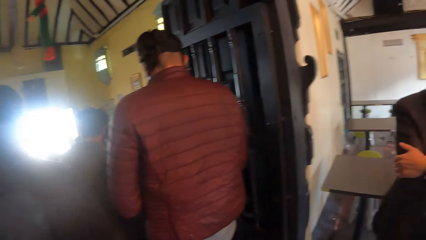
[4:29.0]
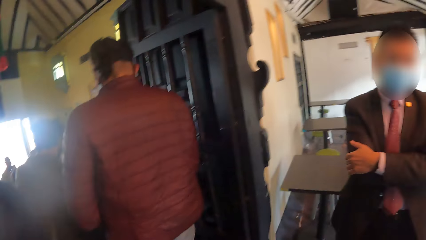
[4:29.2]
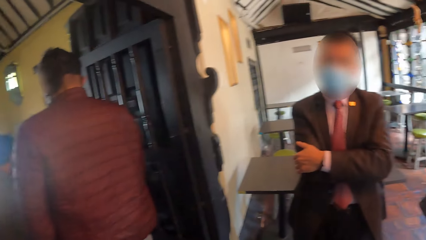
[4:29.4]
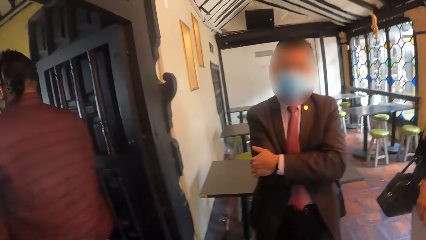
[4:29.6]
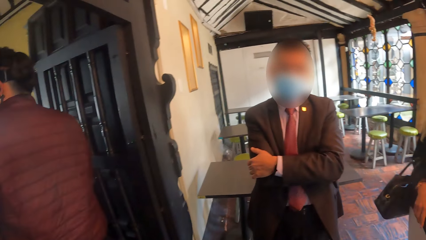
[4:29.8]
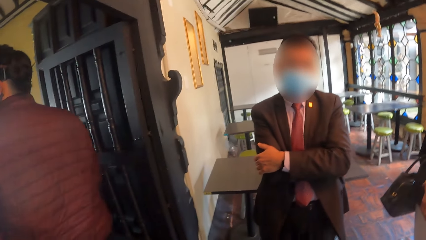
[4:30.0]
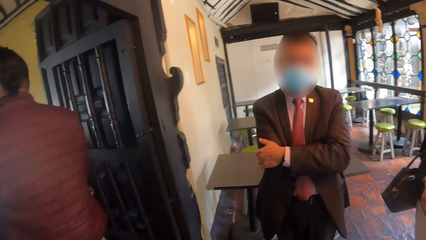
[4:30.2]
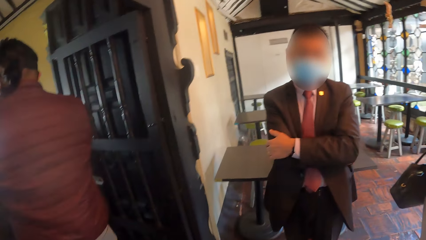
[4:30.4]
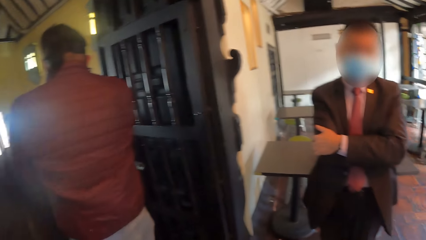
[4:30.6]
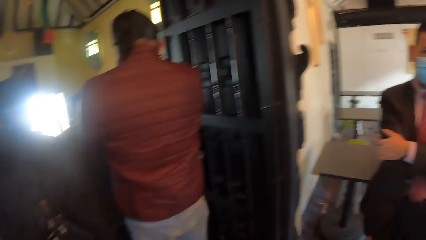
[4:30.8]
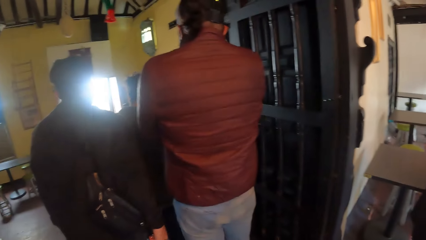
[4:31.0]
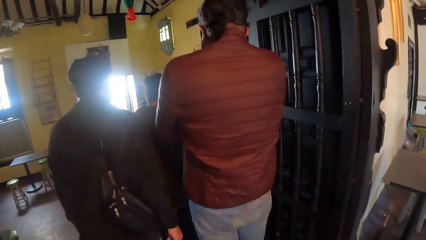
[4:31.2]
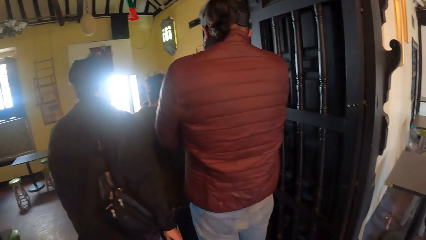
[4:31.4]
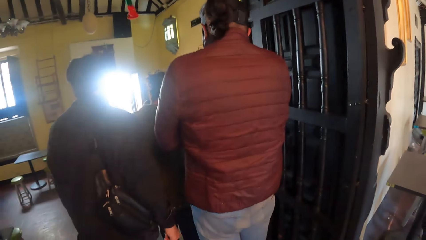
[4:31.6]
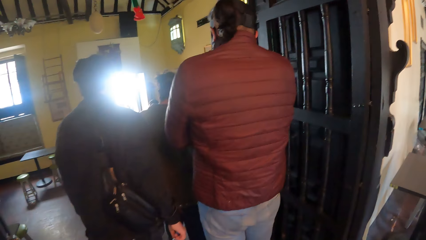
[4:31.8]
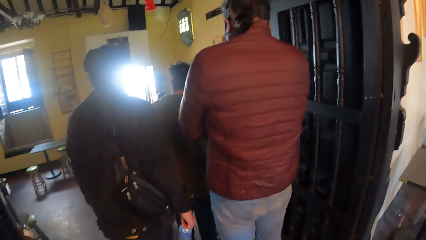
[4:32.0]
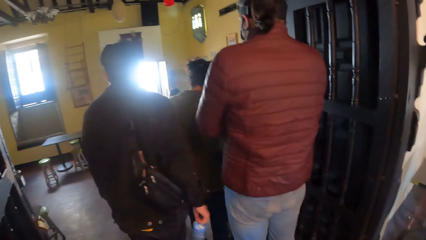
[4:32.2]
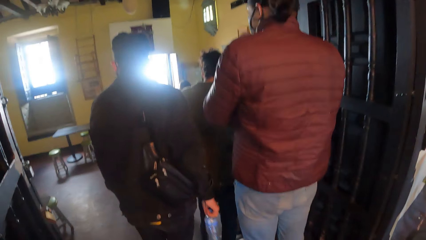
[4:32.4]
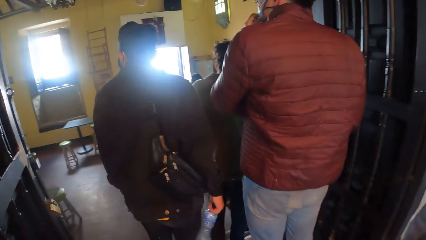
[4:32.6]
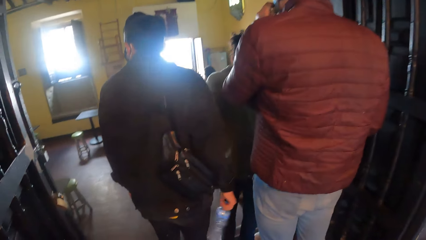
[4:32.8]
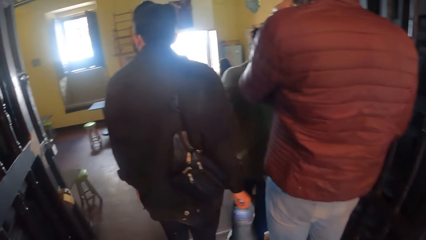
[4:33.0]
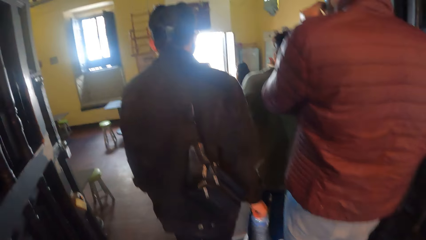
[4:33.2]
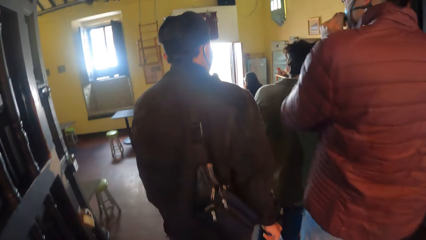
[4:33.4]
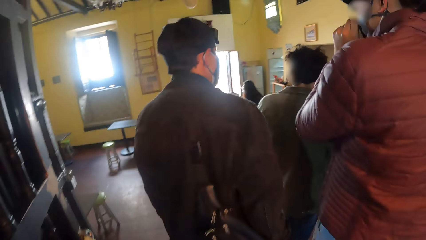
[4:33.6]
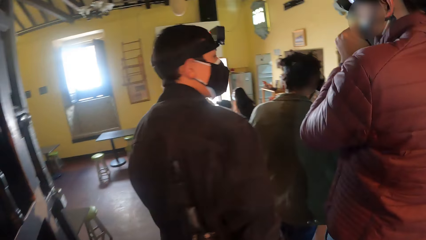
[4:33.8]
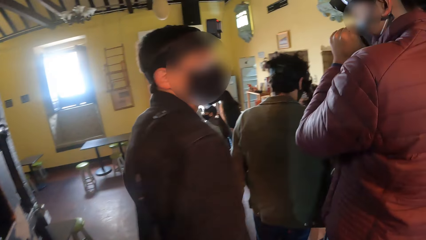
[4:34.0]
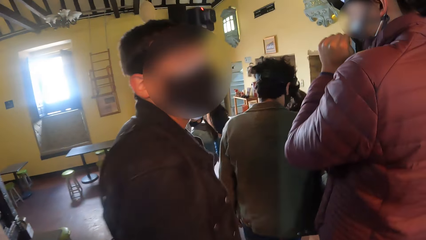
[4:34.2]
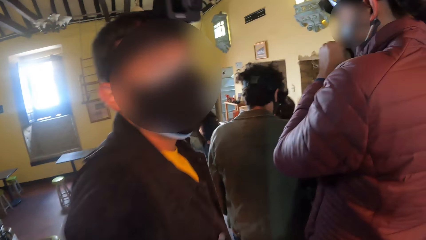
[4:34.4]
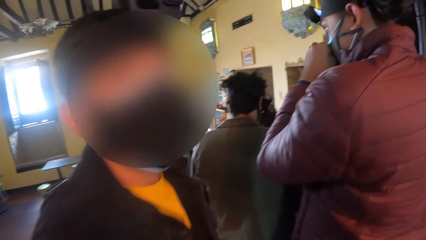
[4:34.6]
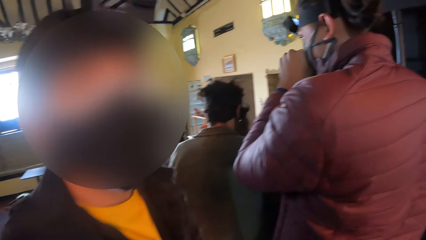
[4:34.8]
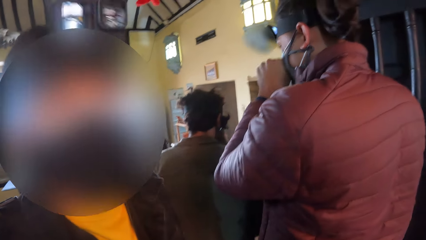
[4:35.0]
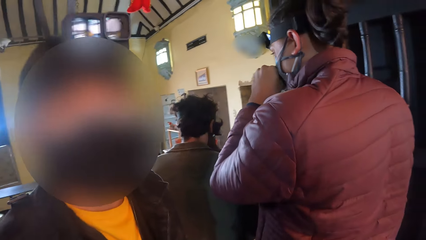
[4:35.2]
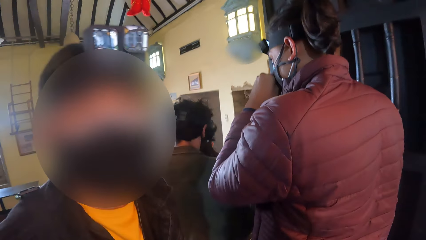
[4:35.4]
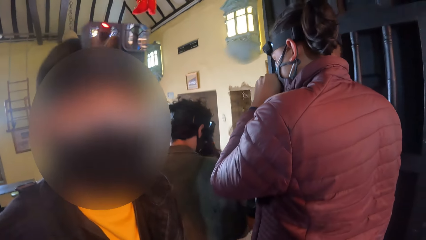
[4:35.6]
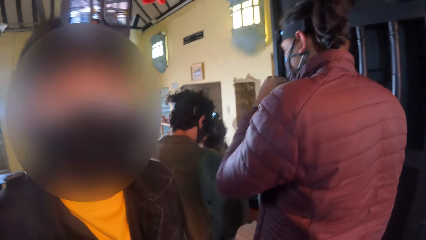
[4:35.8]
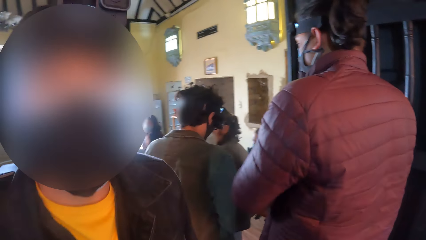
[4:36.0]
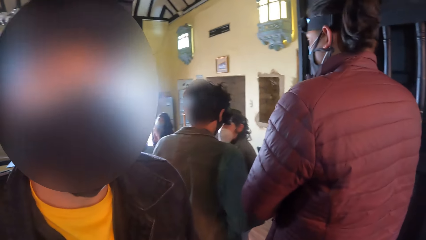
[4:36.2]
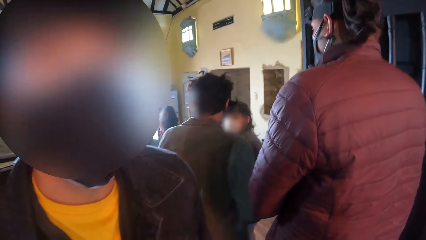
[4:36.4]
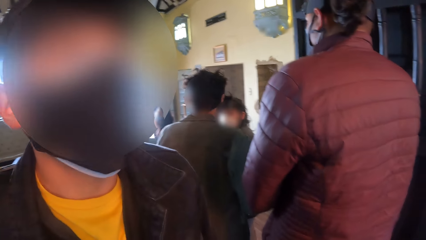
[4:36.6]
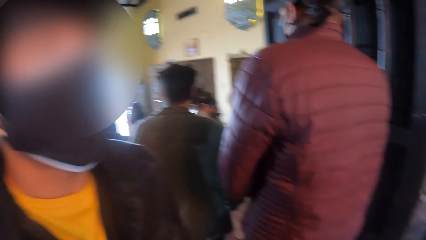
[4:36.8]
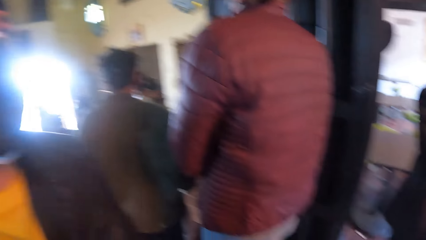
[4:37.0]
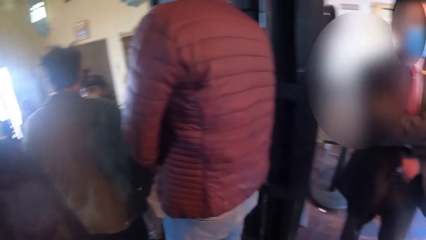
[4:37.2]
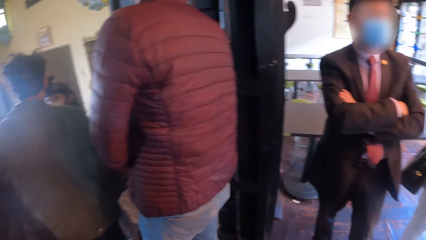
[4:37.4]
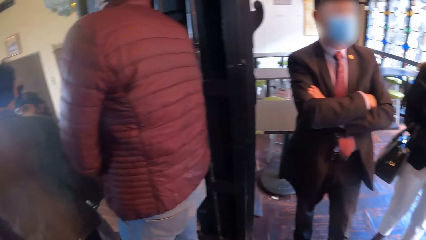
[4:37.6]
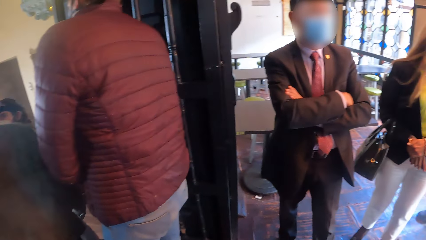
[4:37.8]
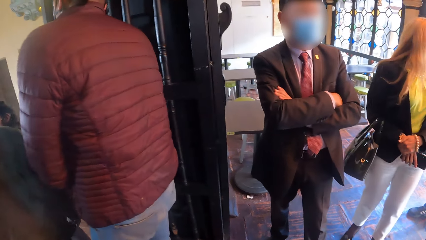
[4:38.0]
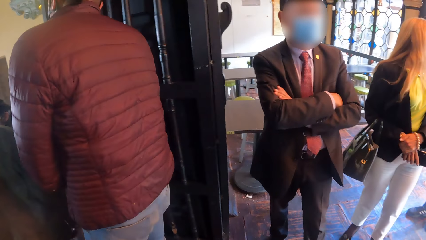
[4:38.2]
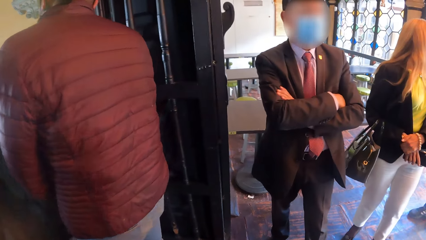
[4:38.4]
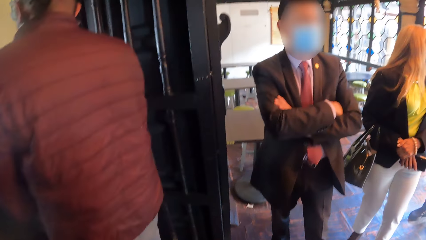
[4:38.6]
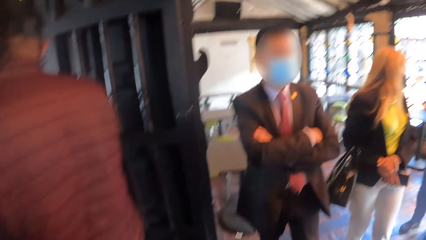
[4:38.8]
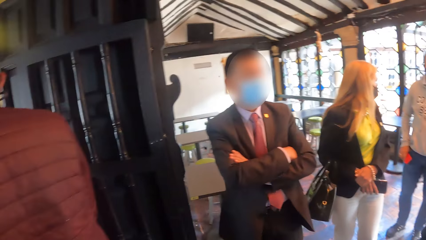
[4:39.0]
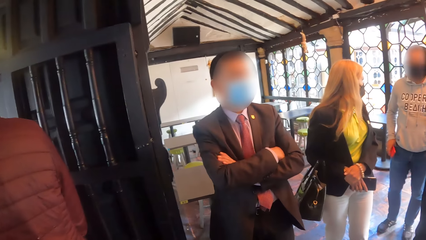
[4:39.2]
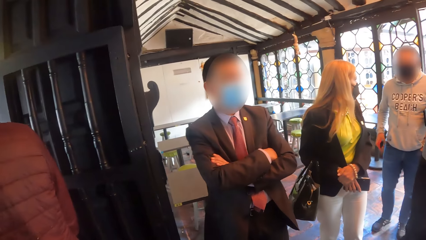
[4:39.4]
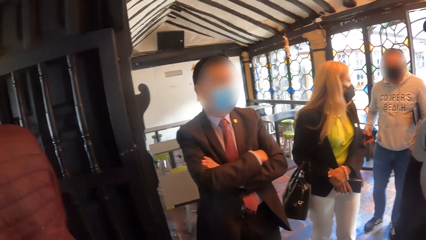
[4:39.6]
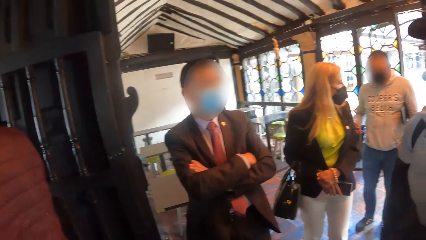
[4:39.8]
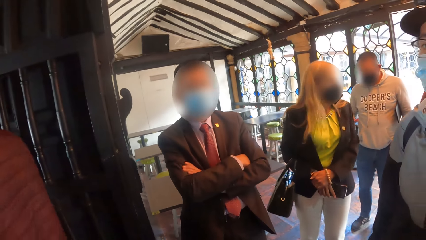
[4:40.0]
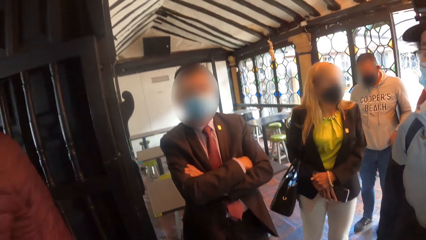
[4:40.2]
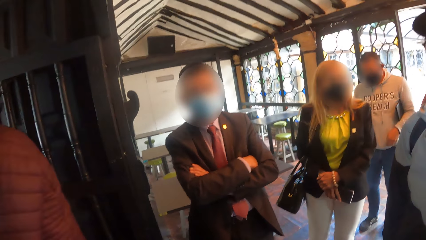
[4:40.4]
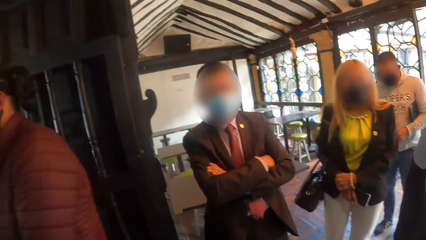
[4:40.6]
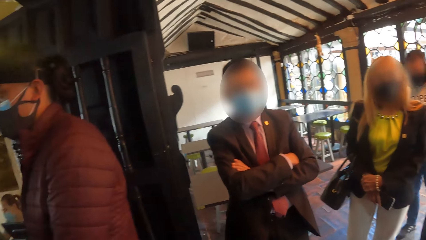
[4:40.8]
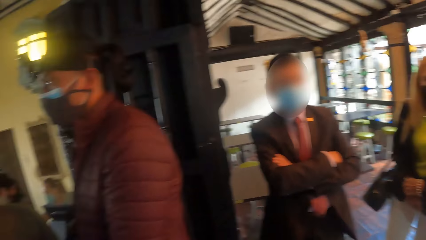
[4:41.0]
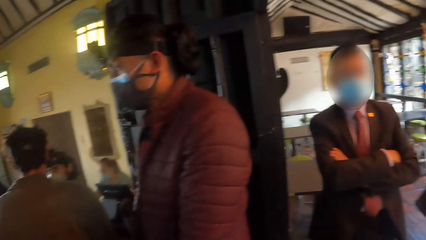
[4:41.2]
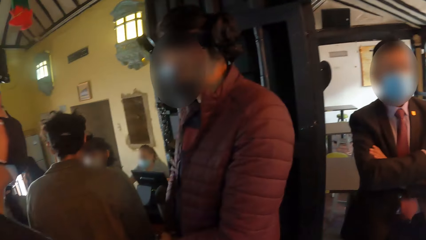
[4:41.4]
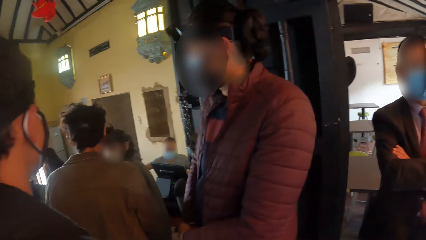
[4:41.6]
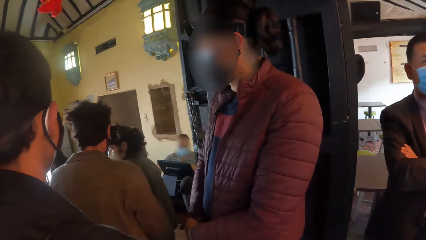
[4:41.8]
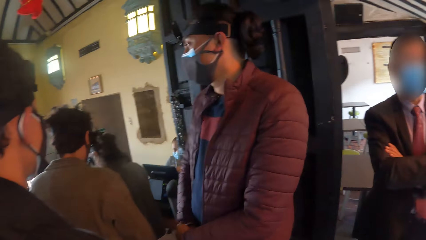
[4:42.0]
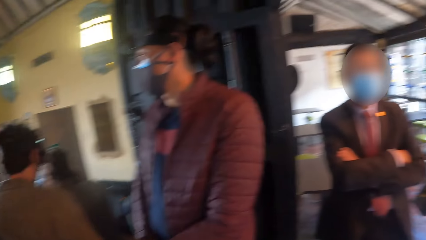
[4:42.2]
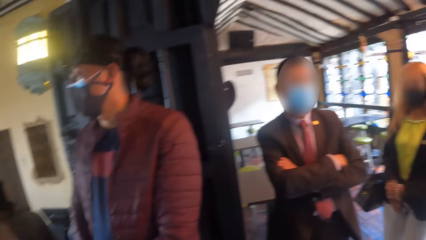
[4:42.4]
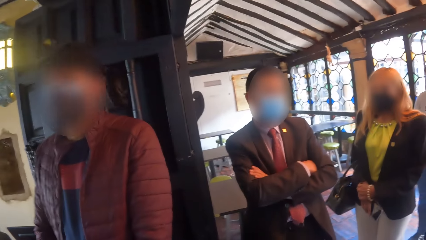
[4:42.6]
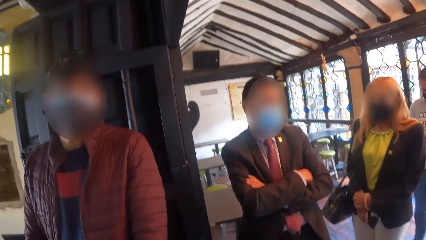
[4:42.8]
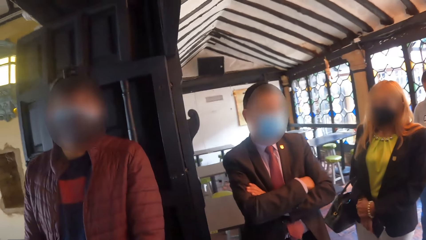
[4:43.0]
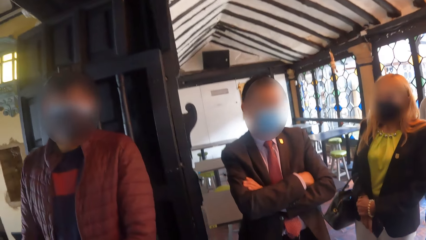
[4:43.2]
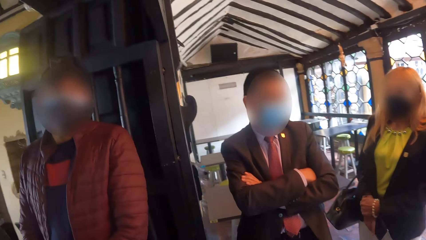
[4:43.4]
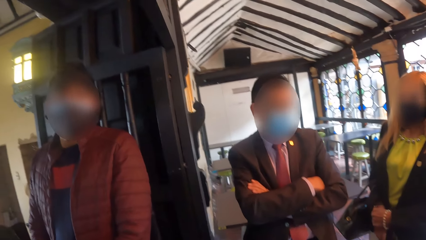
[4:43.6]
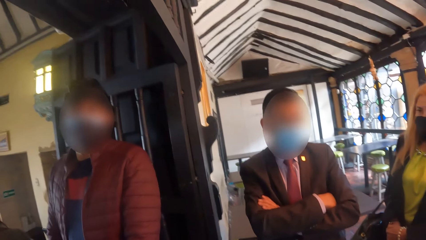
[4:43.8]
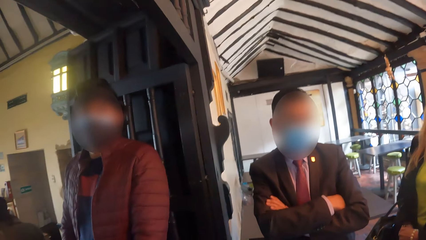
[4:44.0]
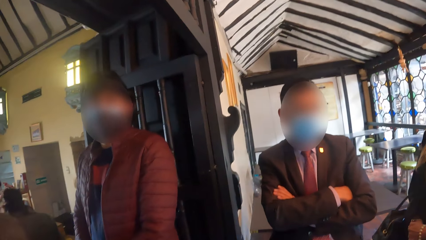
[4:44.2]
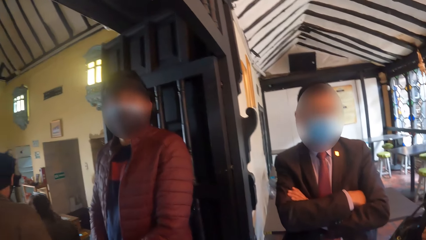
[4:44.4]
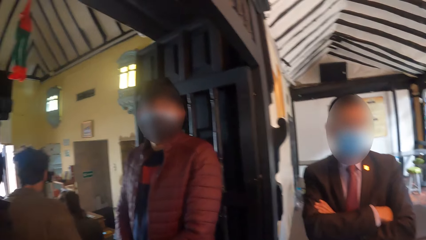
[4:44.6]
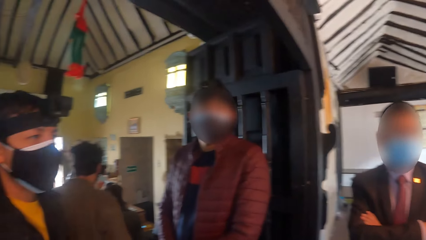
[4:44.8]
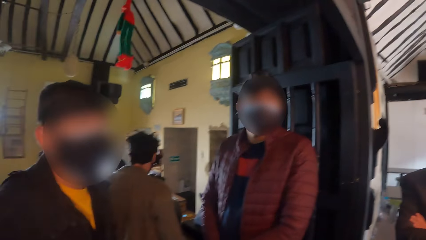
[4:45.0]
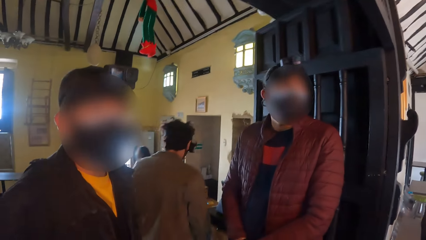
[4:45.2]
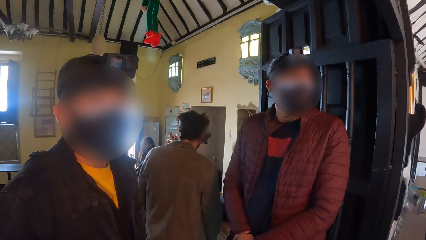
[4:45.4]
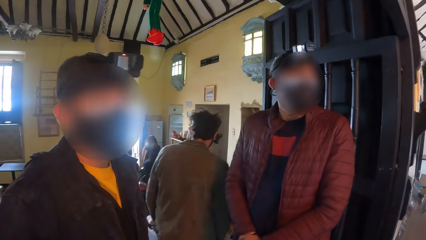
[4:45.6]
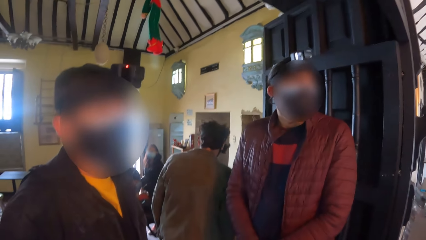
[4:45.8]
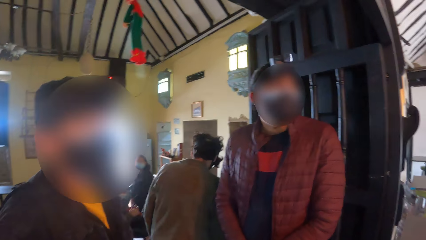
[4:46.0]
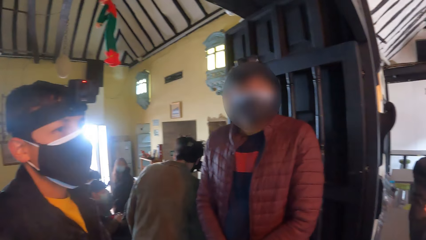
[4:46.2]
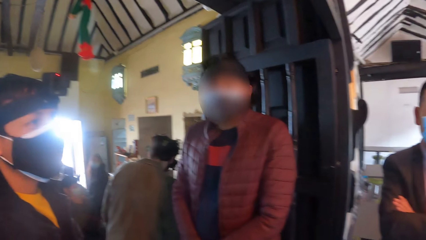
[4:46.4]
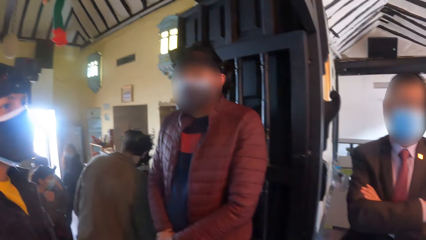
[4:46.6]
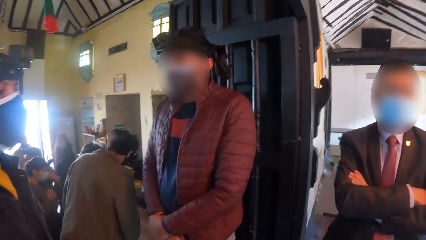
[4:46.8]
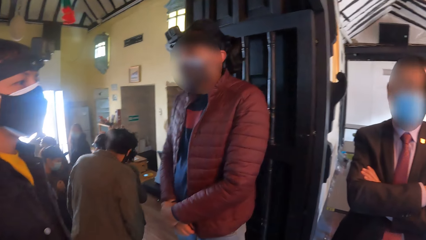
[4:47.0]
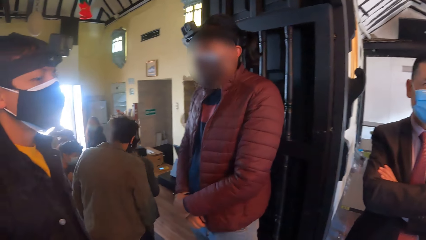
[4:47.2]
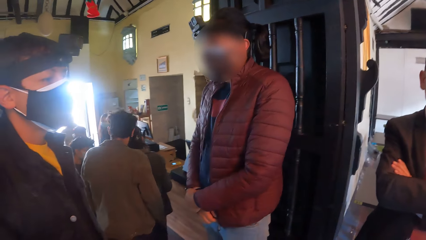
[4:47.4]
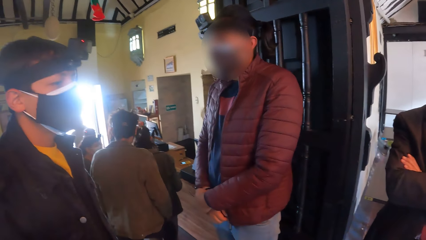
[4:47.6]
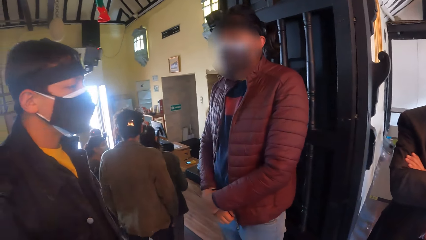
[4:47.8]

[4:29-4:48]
A man hits the bottle in his right hand on his leg. The man shakes the bottle. The camera wearer walks towards the man. The man turns around. The man converses with the camera wearer. The camera wearer interacts with the man. They looked around in the restaurant. Another man looks at the camera wearer. A third man walks down a stair in the hall. The camera wearer converses with the first man and two other men.
